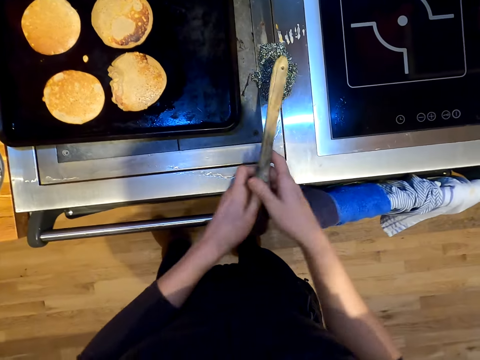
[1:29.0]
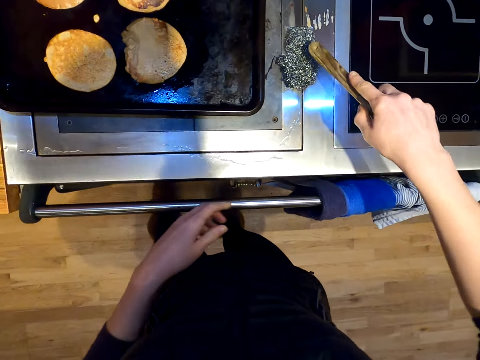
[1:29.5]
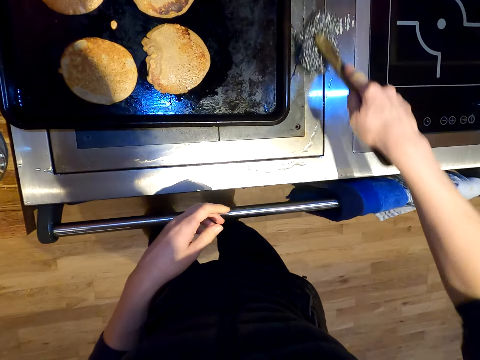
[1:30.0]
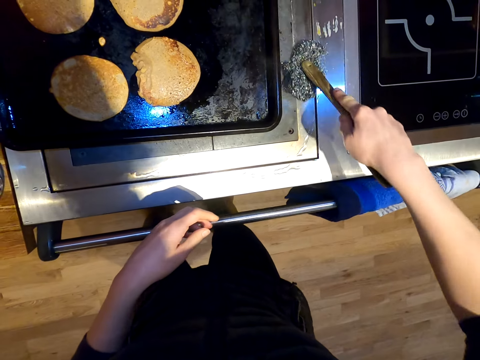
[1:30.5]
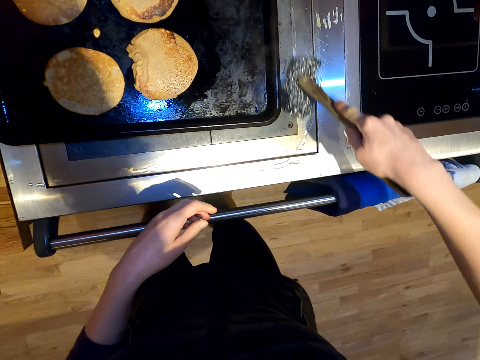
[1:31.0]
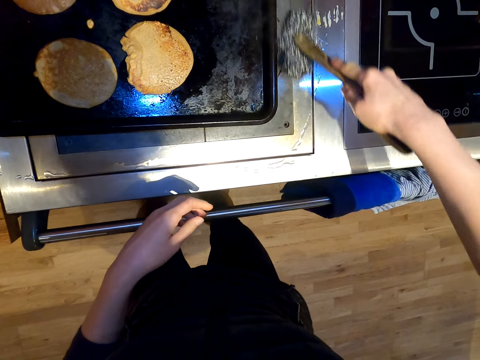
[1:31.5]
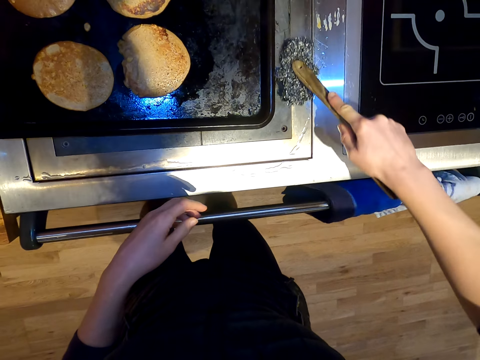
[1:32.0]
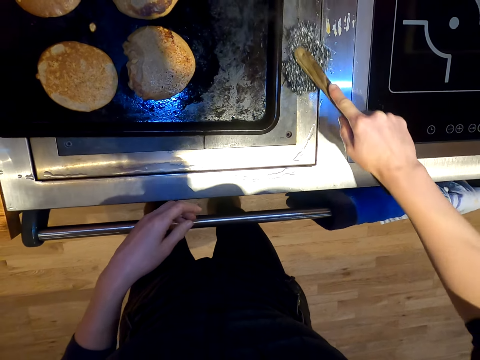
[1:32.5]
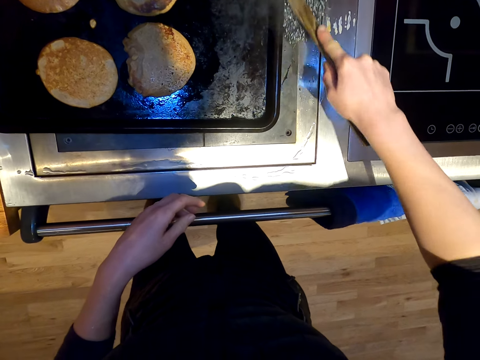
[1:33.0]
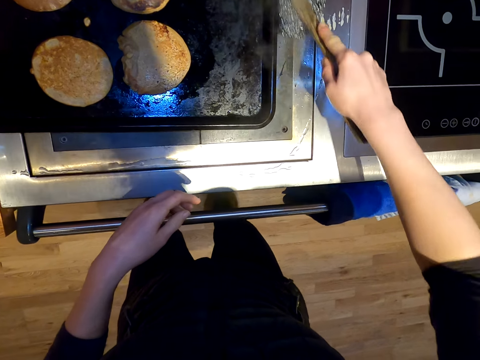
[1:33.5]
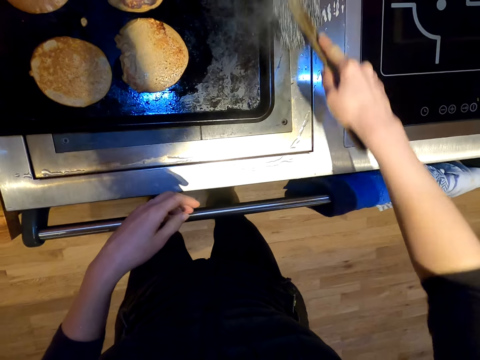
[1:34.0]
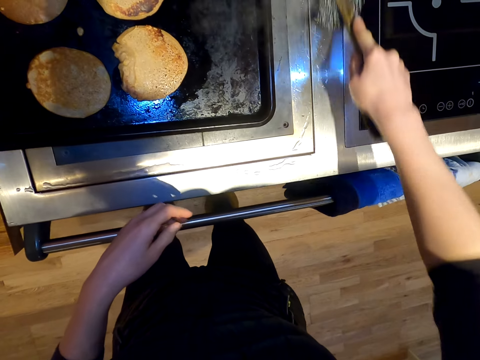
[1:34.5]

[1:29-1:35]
The camera wearer cleans the gas stove.

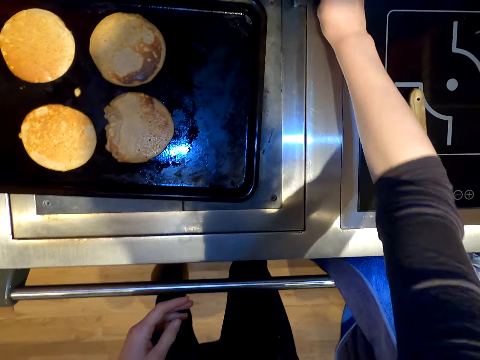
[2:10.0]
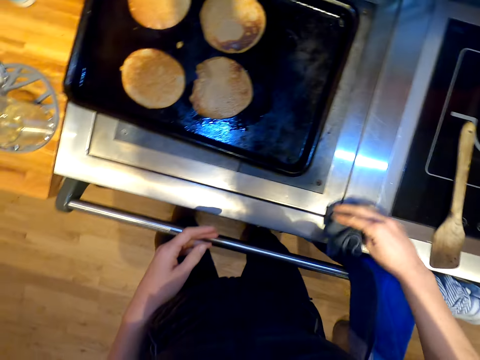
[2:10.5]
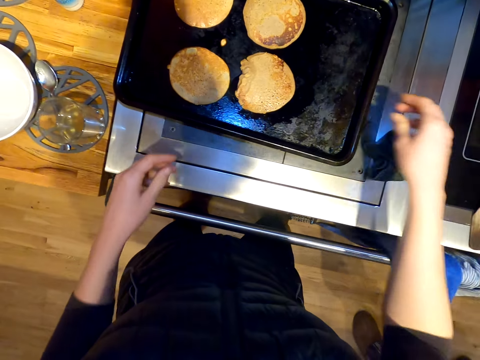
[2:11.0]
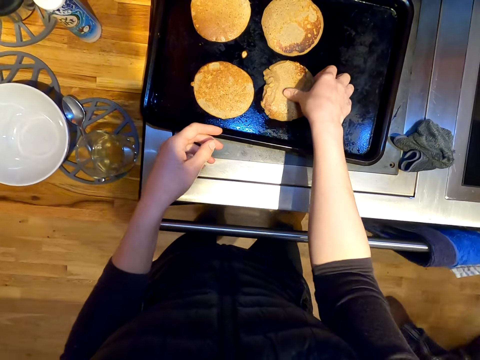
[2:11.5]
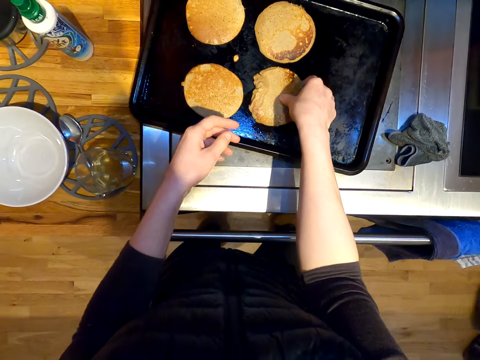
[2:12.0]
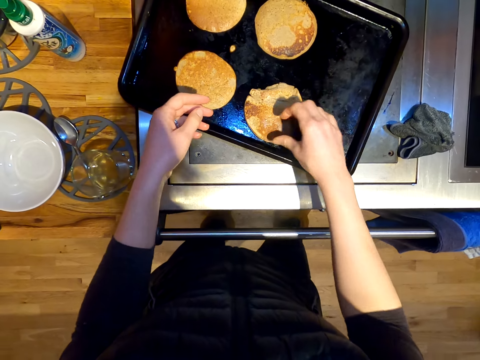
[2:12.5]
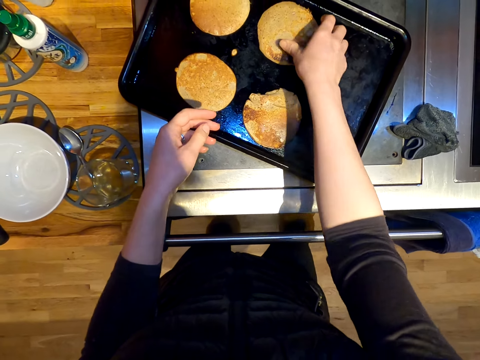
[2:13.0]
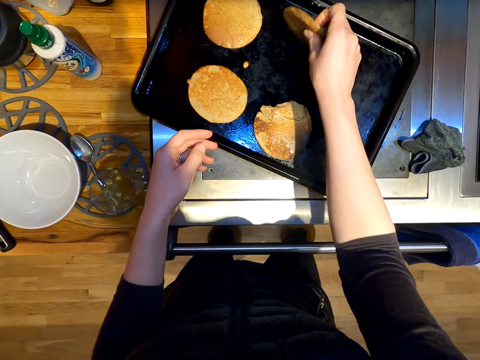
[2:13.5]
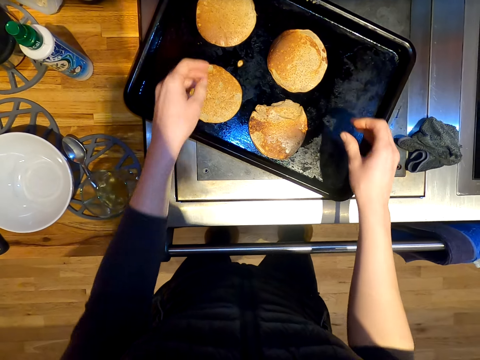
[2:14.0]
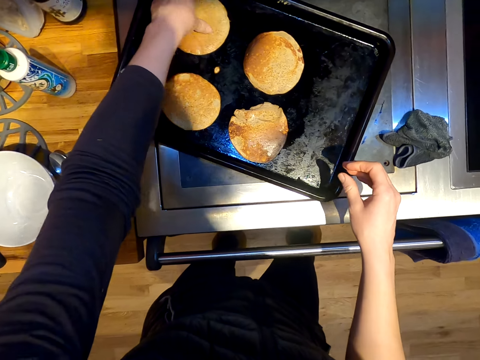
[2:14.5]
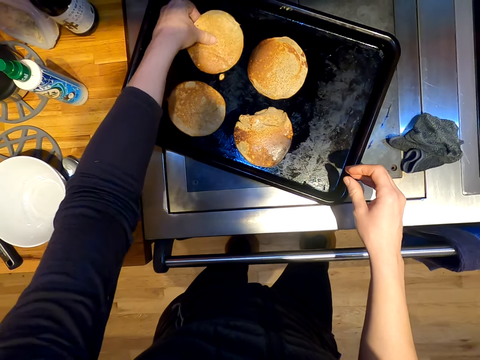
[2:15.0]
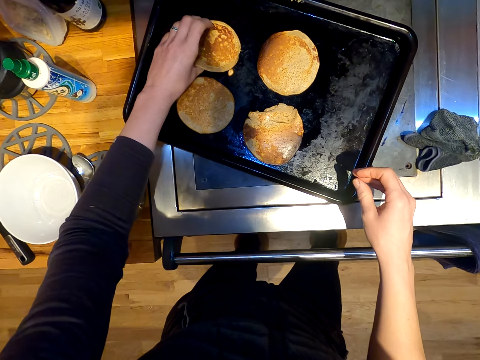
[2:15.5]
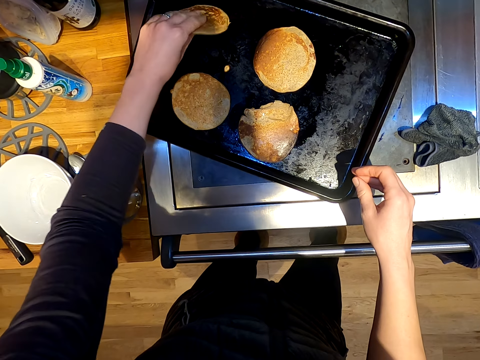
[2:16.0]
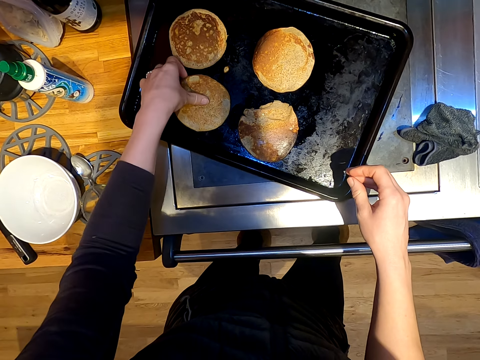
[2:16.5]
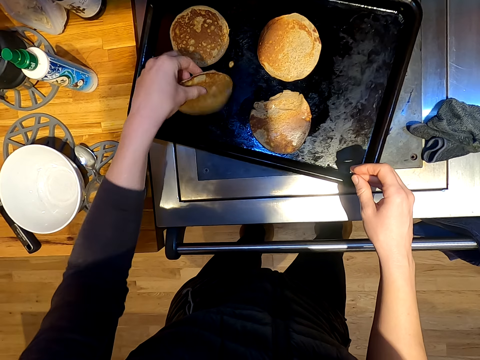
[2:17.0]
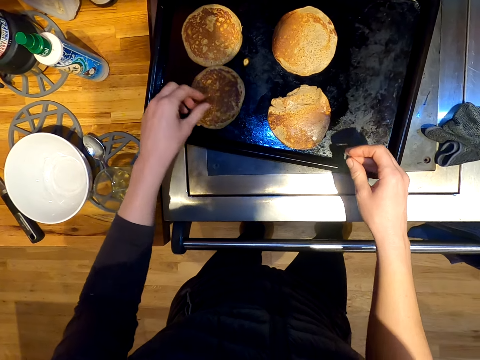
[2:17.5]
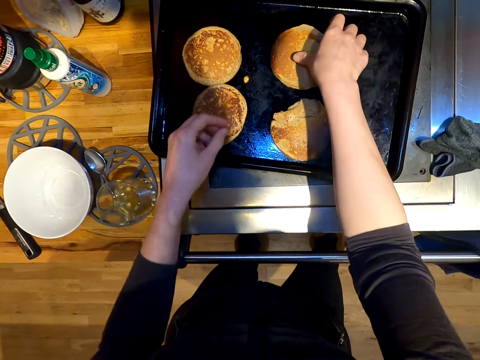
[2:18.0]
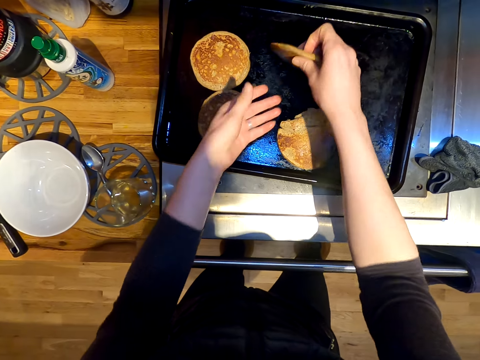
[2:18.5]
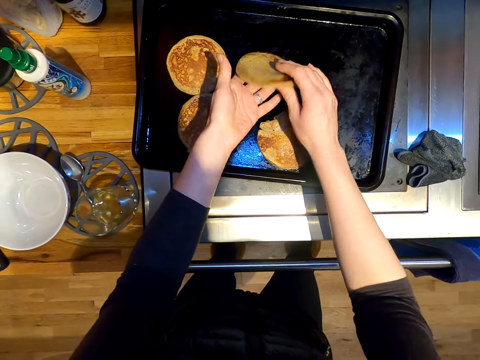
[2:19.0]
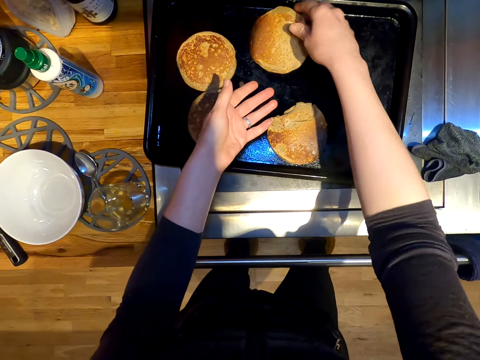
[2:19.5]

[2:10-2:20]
The camera wearer turns the snacks using hands.

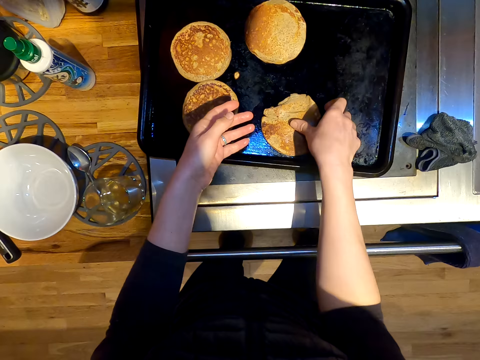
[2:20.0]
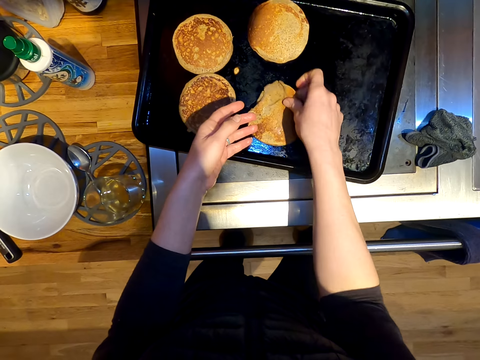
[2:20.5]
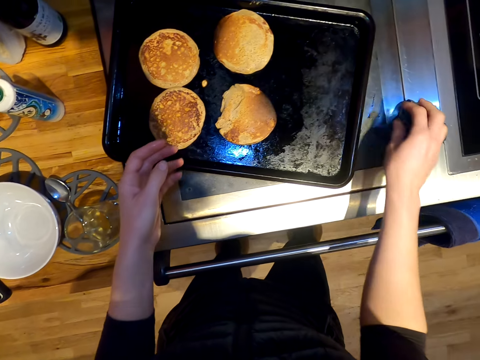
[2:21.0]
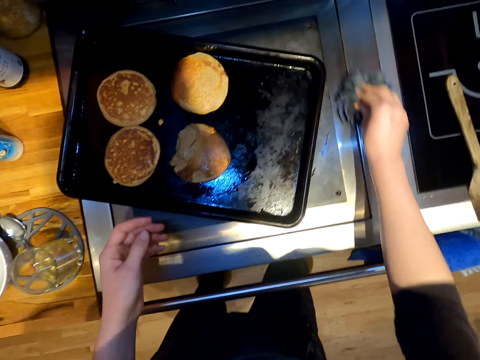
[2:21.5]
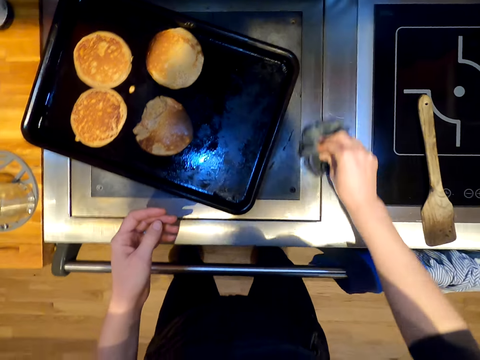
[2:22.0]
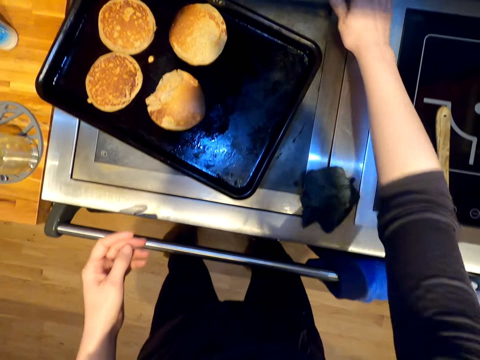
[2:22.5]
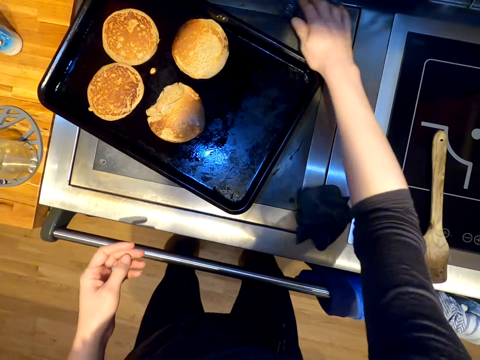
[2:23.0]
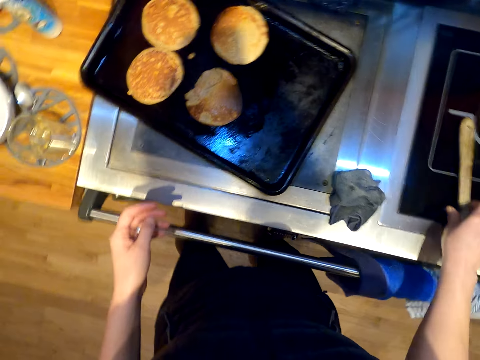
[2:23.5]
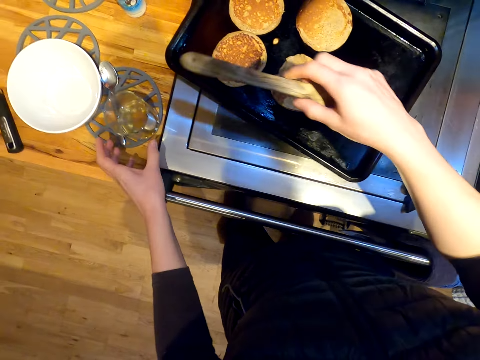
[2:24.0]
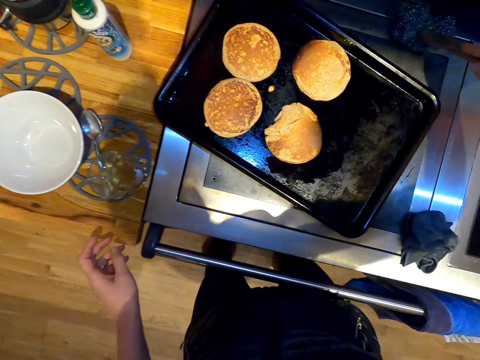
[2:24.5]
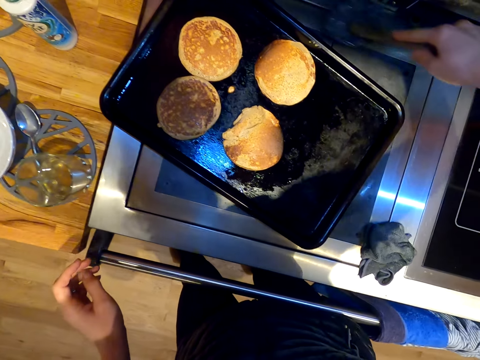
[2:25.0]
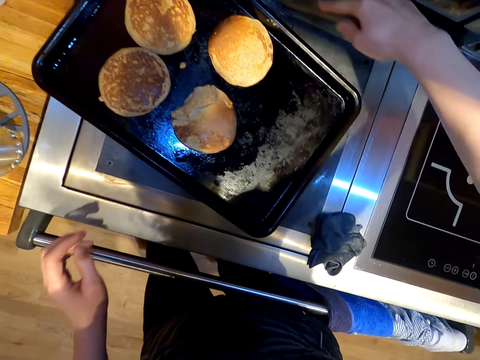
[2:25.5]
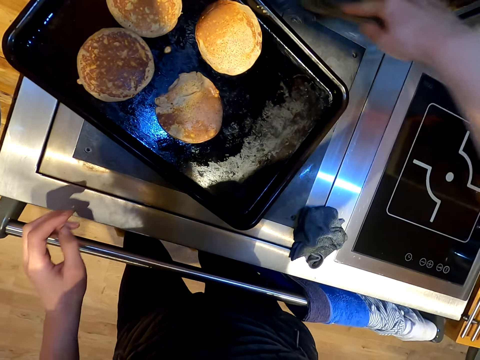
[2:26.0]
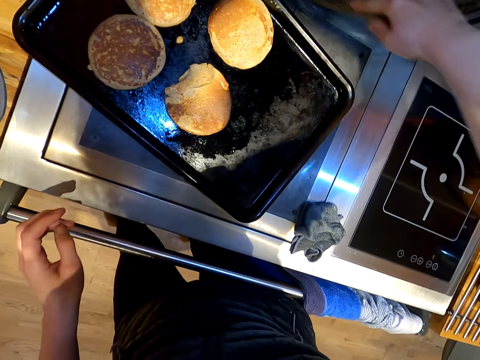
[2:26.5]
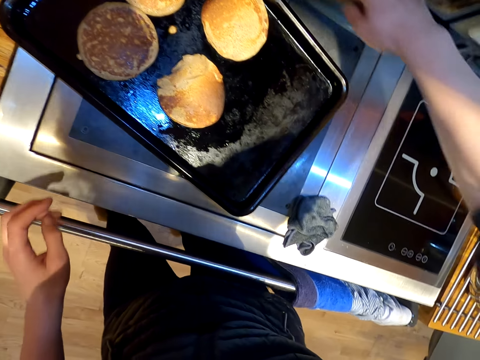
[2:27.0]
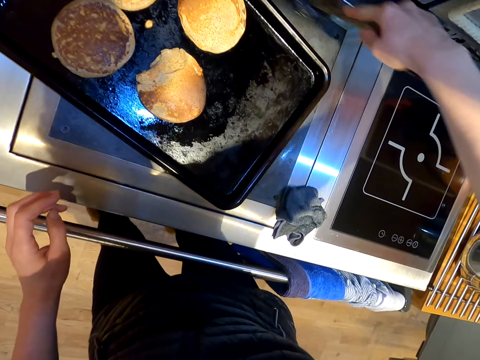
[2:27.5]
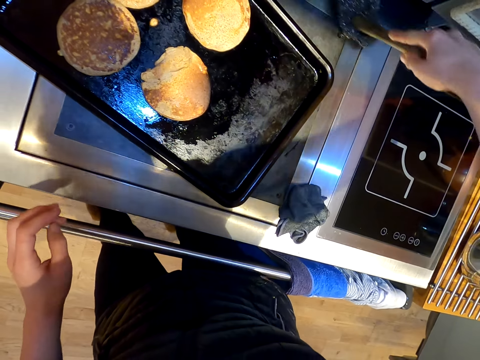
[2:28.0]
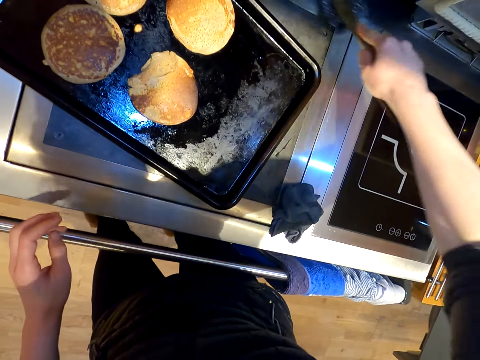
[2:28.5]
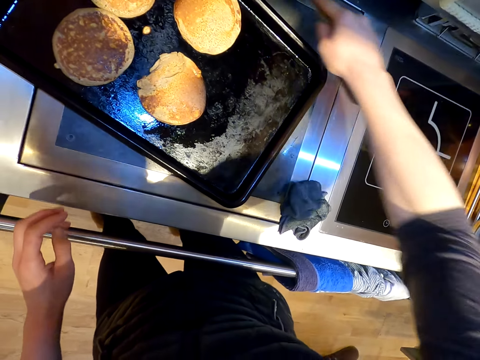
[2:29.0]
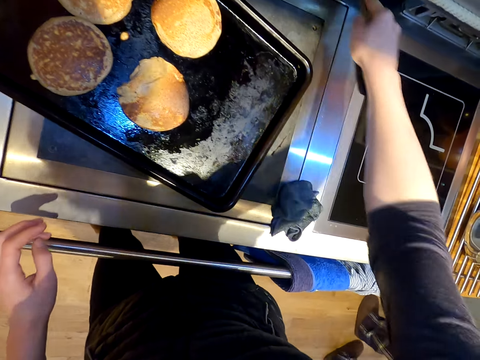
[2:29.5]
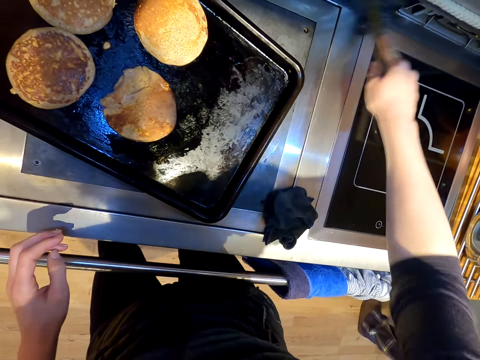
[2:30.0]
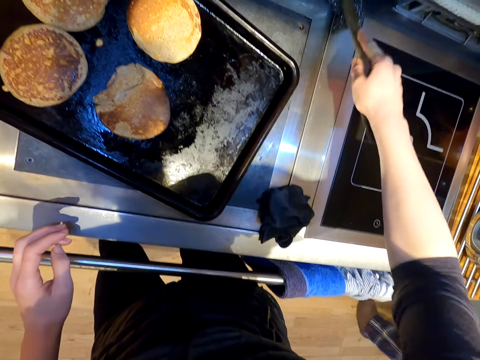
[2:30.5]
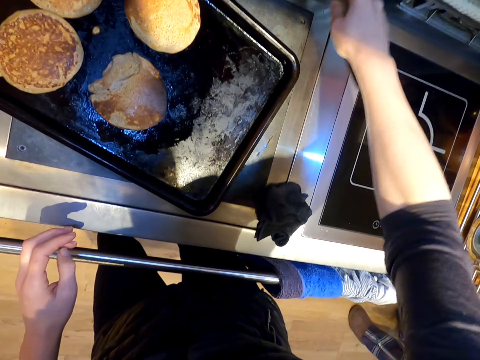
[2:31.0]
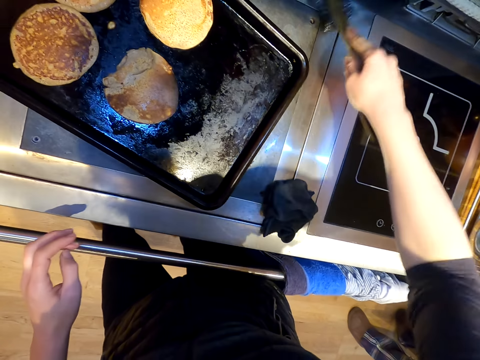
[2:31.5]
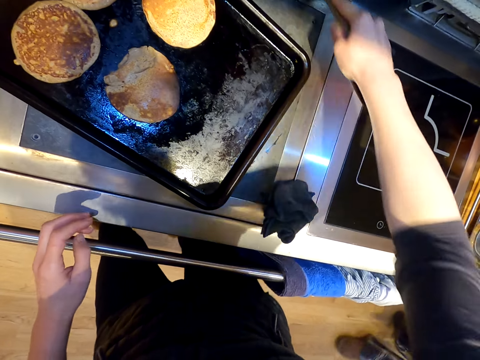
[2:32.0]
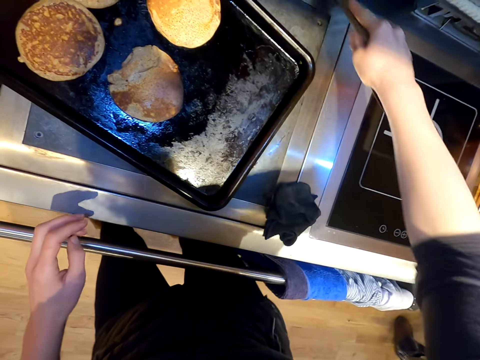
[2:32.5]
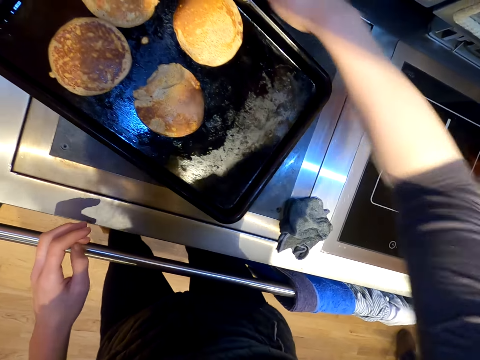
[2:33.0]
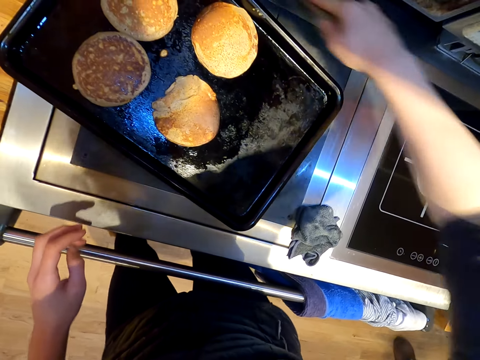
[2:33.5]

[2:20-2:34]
The camera wearer wipes the gas stove. They pick the cooking stick. They clean the gas stove.
